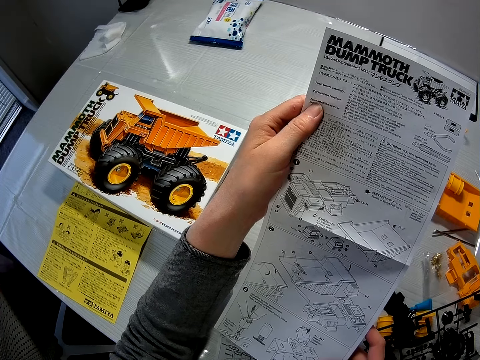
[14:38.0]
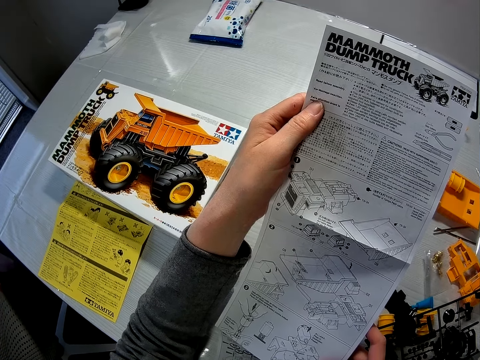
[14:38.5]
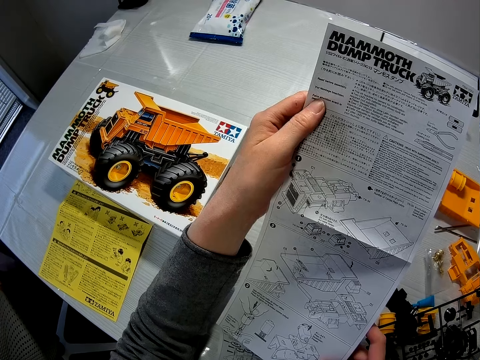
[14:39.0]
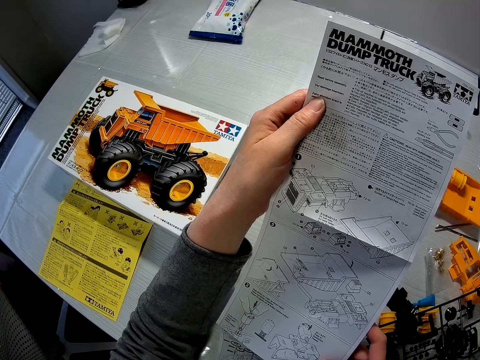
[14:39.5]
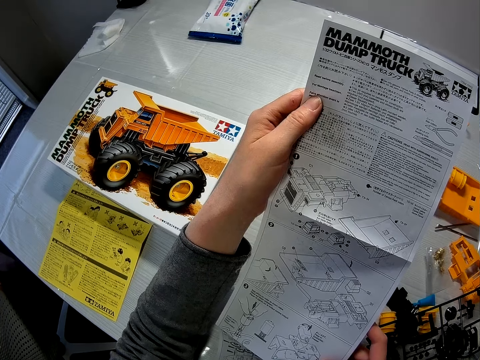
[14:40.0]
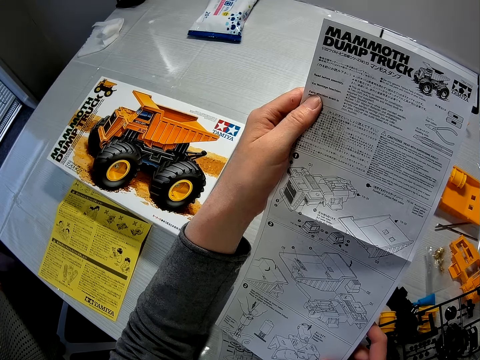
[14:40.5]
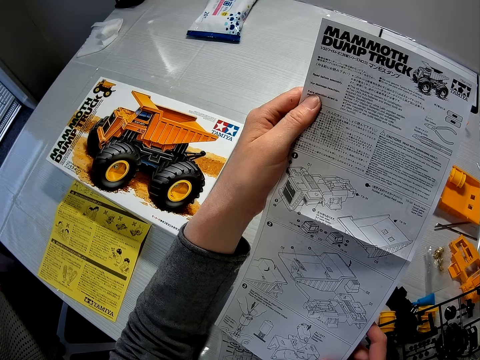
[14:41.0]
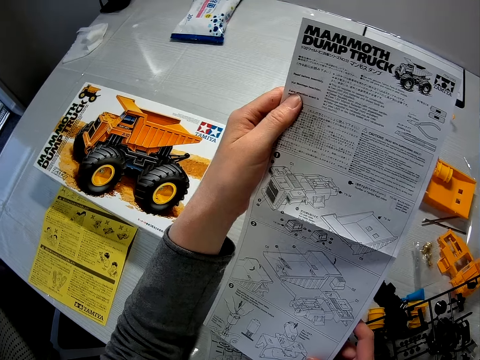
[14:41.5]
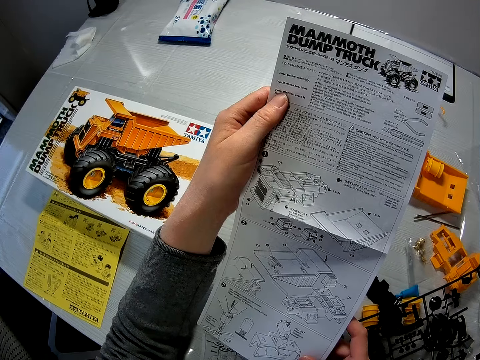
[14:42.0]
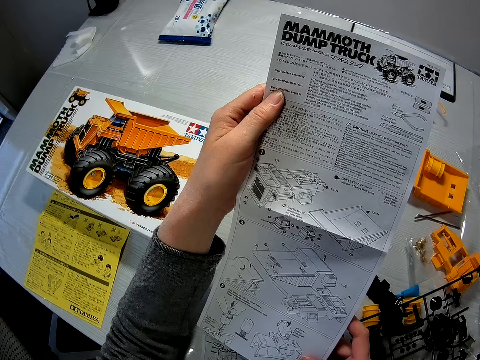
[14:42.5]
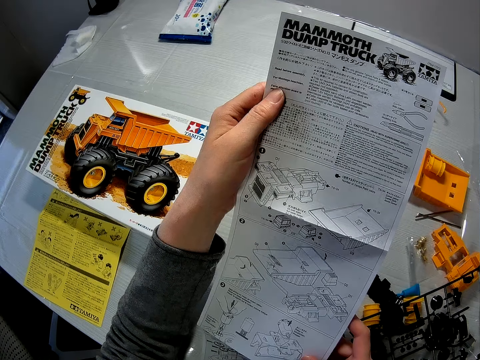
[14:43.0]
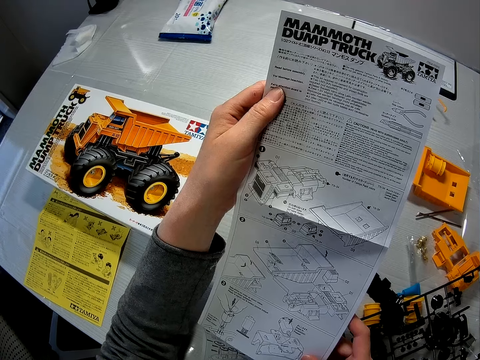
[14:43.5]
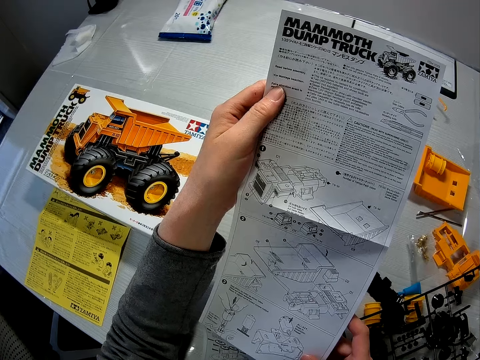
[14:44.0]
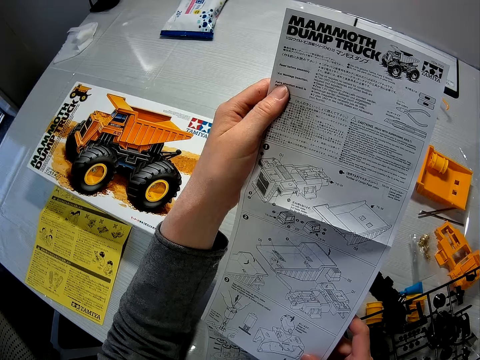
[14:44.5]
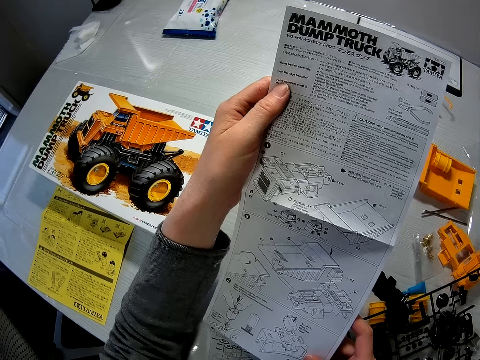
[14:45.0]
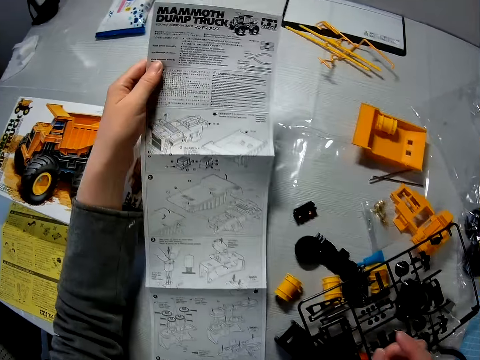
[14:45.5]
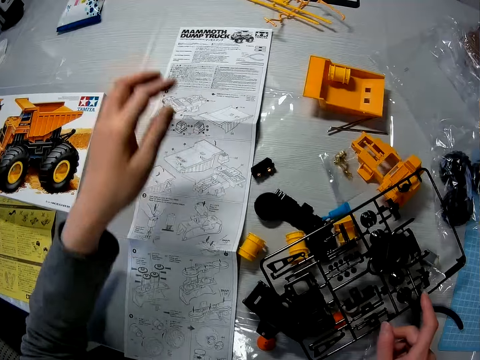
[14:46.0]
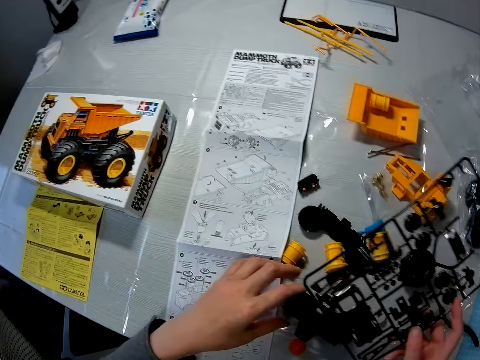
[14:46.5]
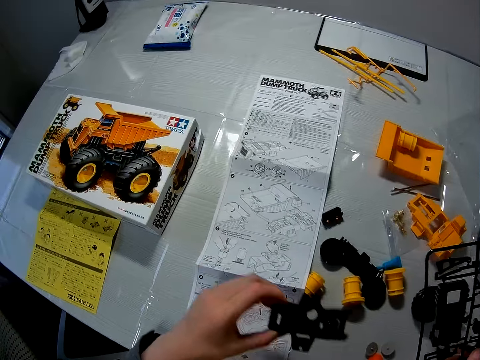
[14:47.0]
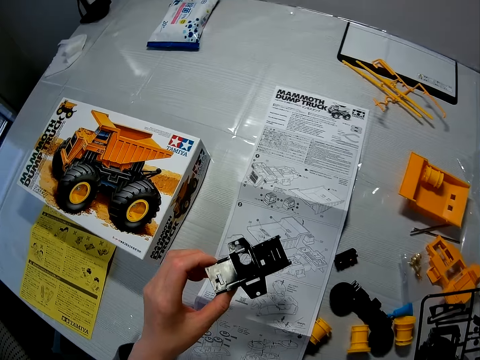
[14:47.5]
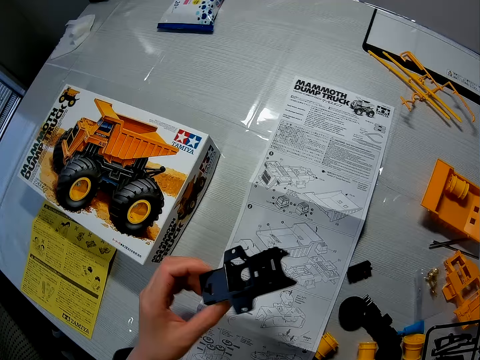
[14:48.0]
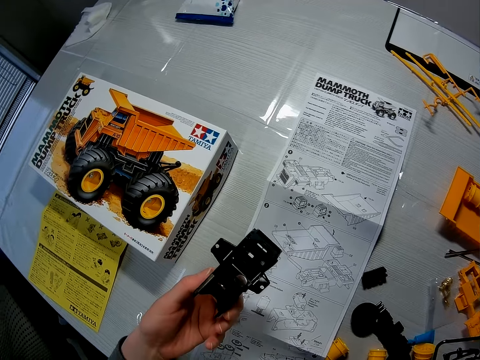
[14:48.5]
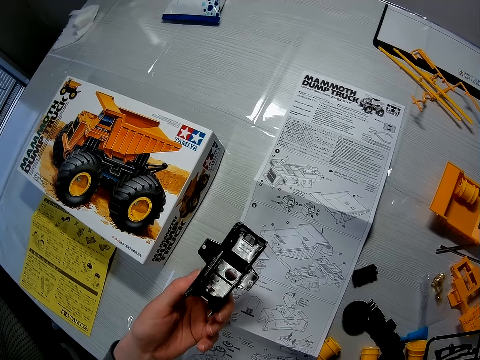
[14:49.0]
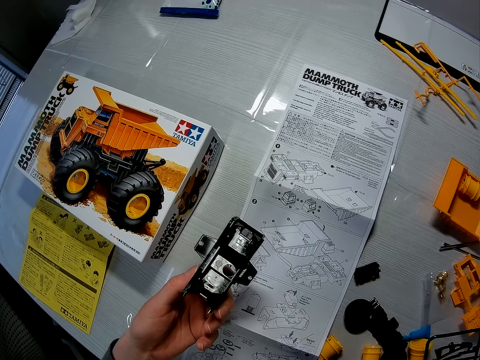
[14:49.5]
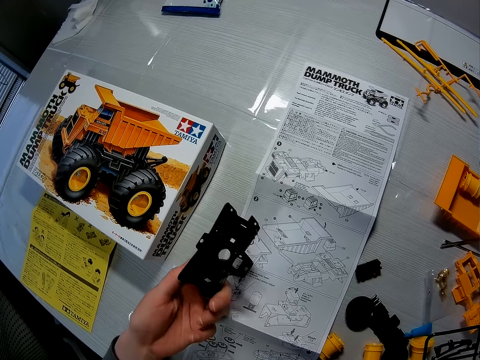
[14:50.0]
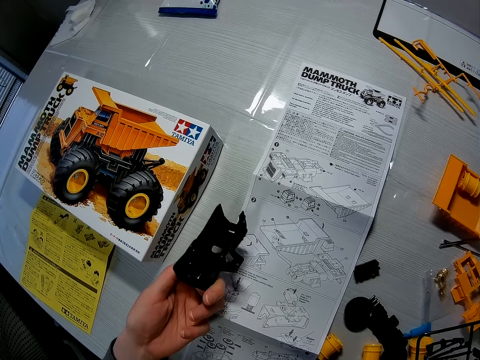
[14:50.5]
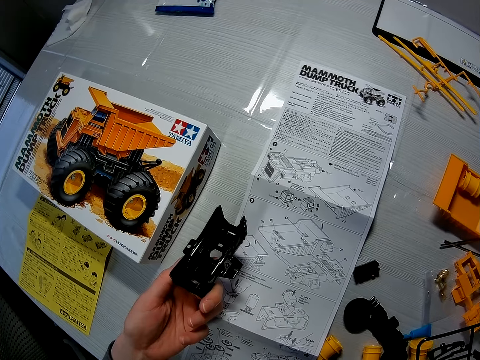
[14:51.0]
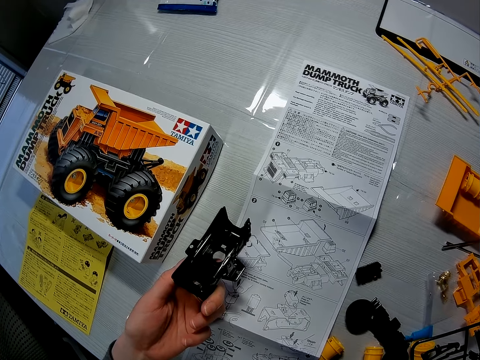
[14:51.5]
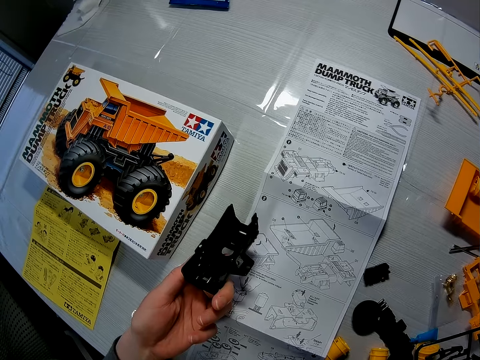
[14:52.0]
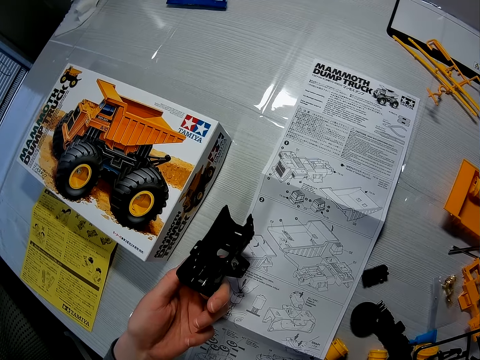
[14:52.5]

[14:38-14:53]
The camera wearer drops the paper or manual on the table with his left hand. He moves his hand towards him. He holds a Lego piece with his hand. He picks up the set of black pieces of the toy truck with his right hand. He picks up an axle of the toy truck on the table with his left hand. He moves the piece towards the manual, turns the piece and stares at the manual.

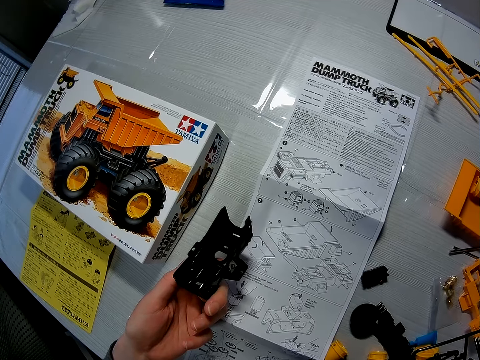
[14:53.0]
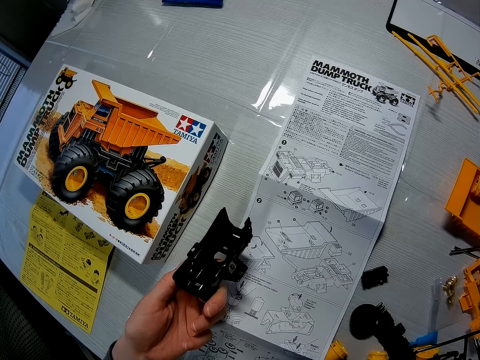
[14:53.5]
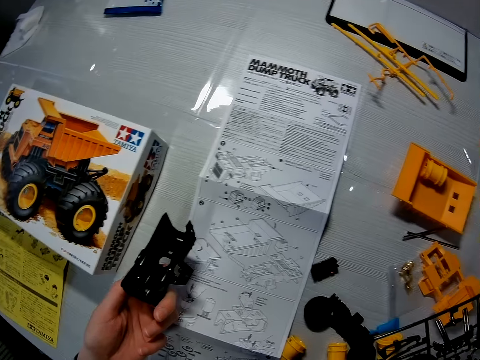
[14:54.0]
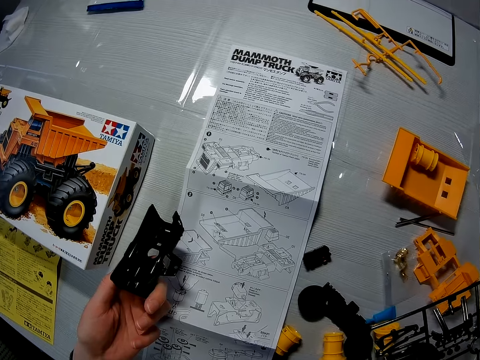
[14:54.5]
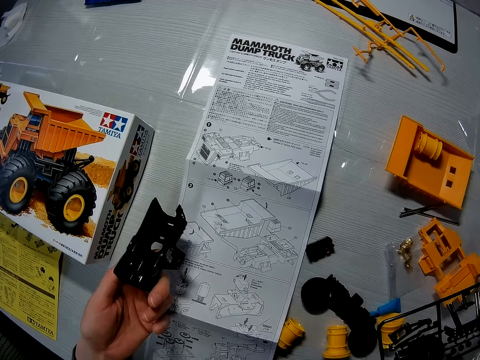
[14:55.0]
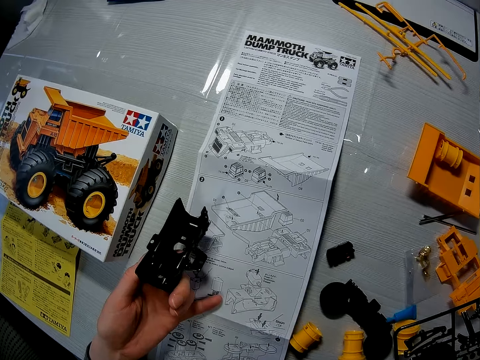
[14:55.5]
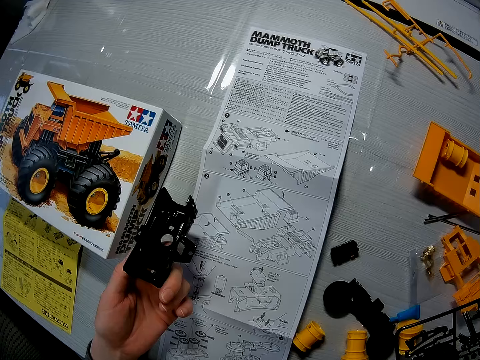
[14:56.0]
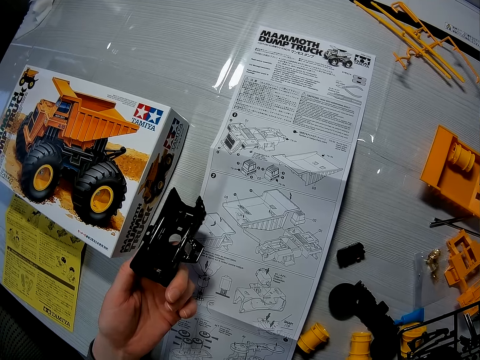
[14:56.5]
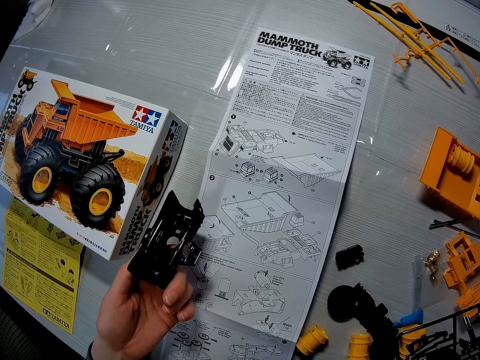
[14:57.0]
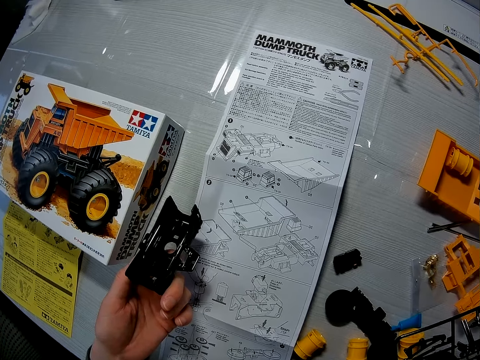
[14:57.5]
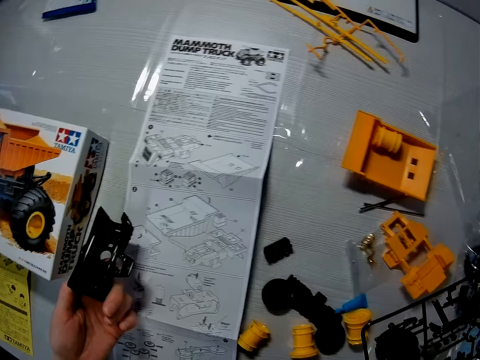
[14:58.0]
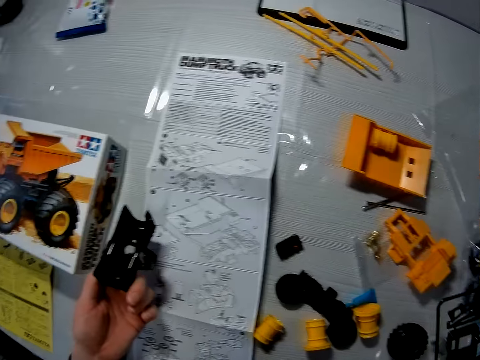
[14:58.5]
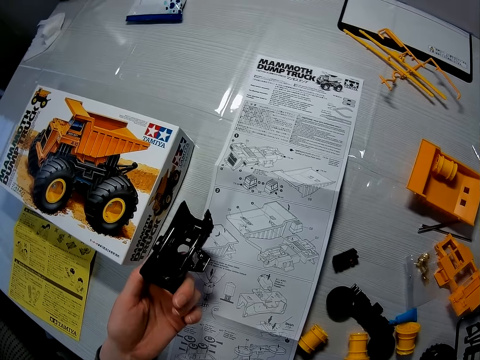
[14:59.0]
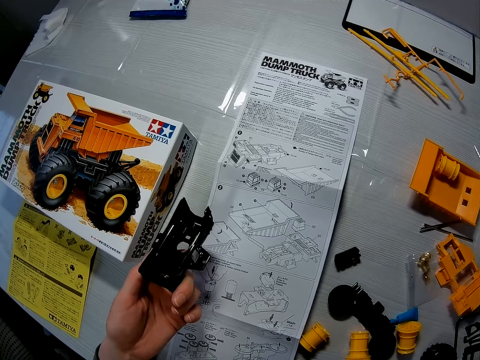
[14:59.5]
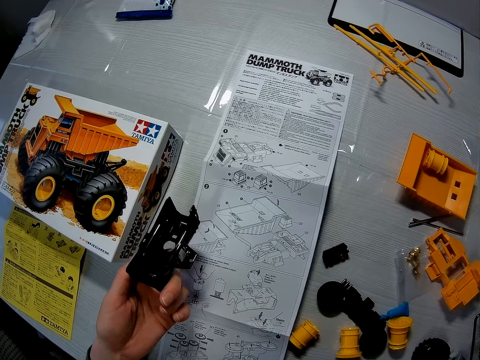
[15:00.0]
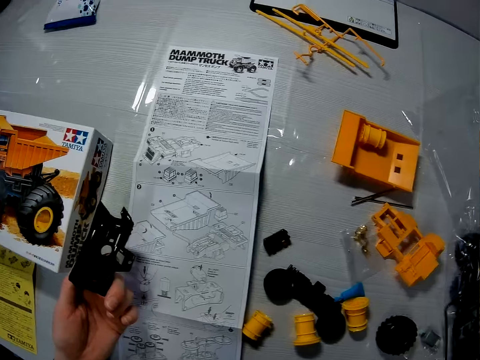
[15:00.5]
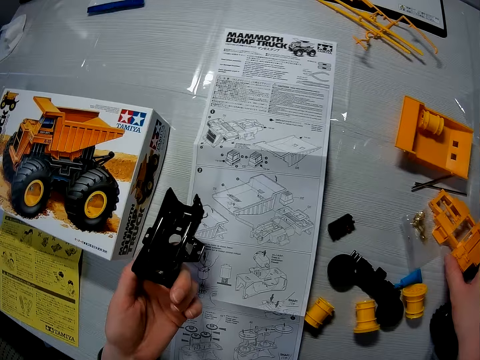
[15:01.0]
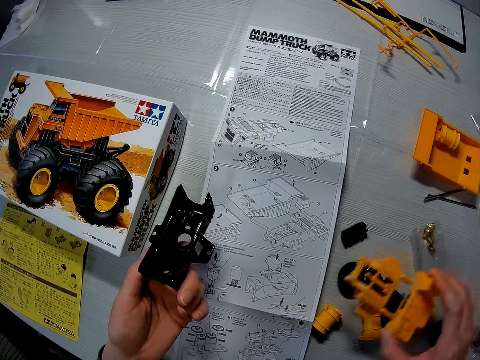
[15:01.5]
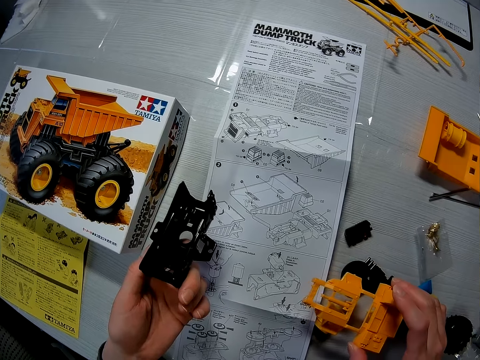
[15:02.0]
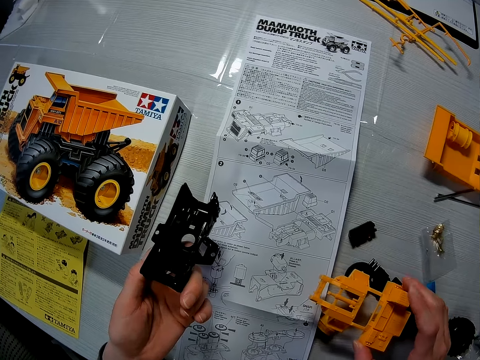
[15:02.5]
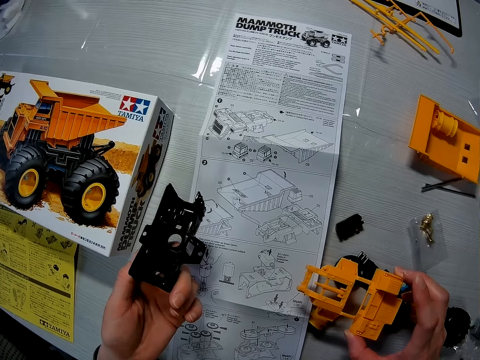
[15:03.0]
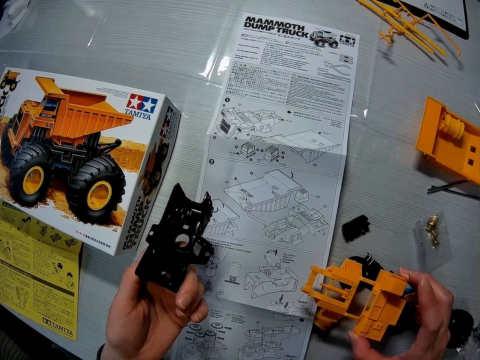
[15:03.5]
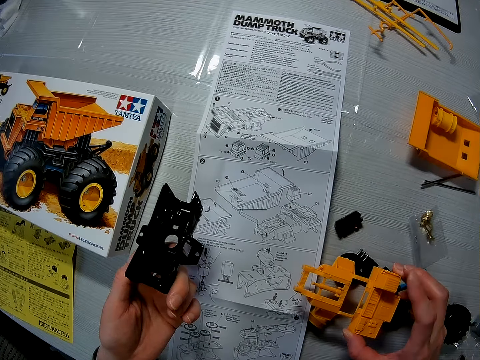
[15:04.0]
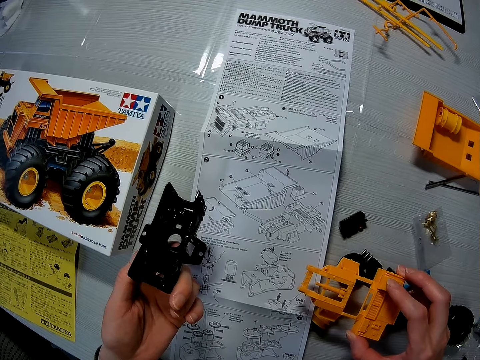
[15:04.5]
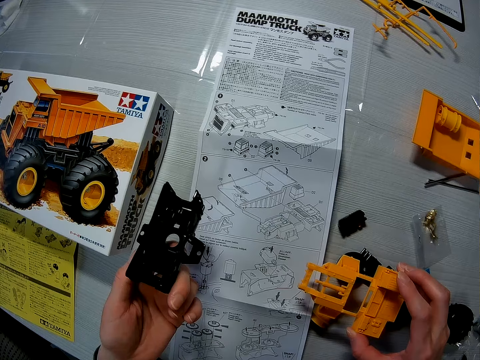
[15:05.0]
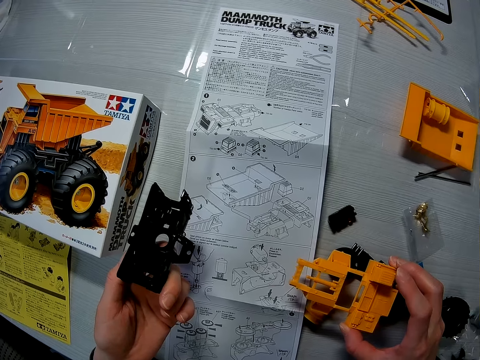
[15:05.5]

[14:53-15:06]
The camera wearer looks away from the manual. He stares at the manual. He drops the set of black pieces of the toy truck on the table. He picks up a cab of the toy truck with his right hand. He moves the piece towards the manual. He stares at the manual.
